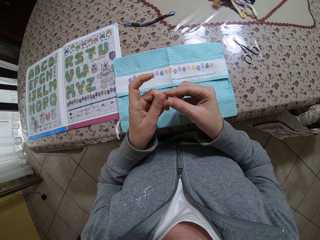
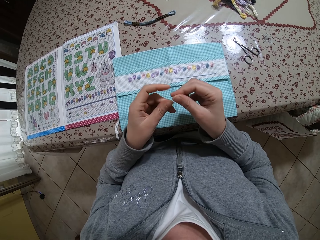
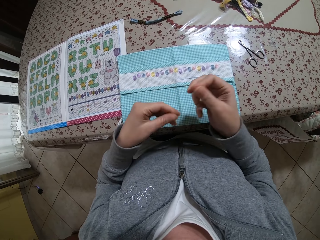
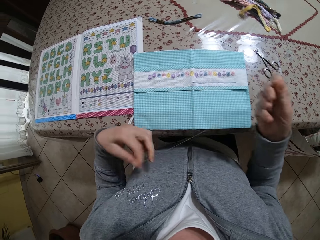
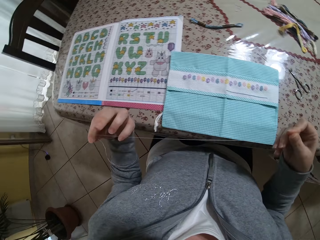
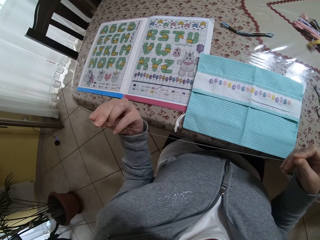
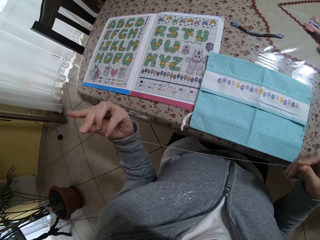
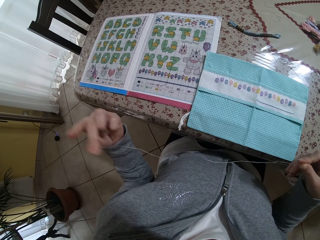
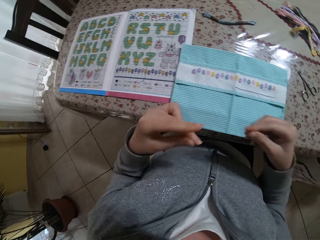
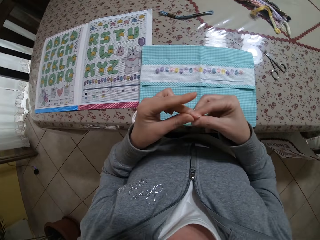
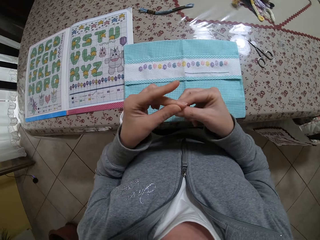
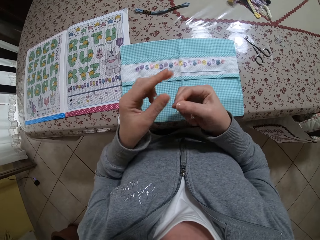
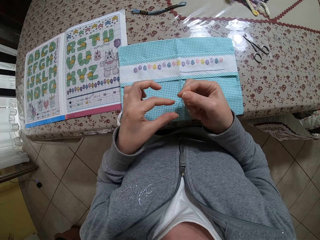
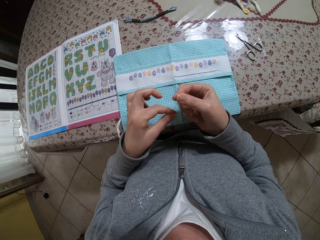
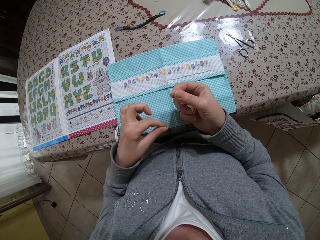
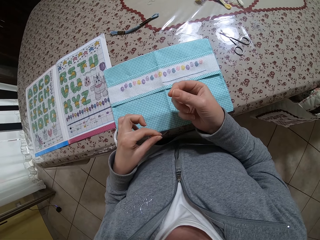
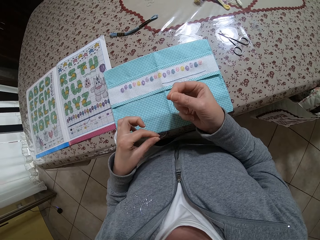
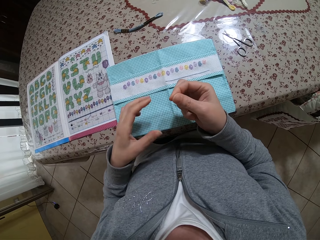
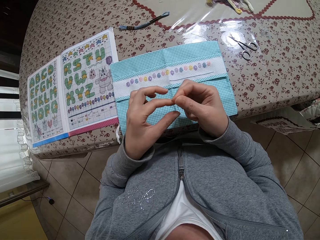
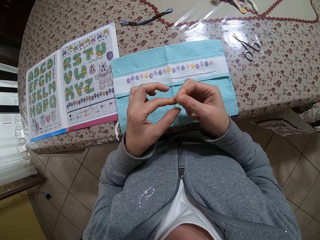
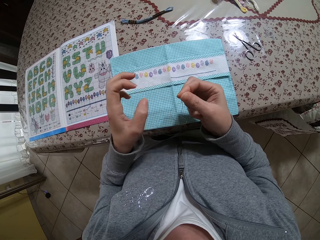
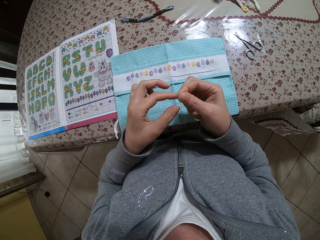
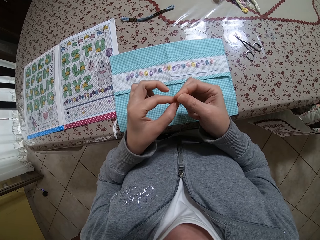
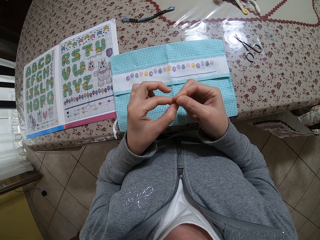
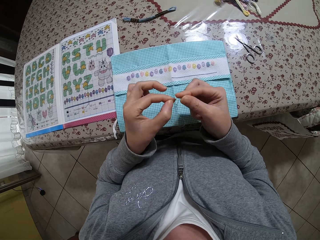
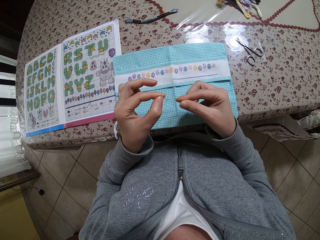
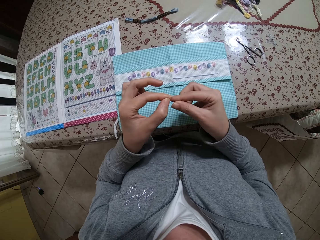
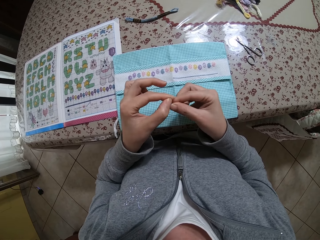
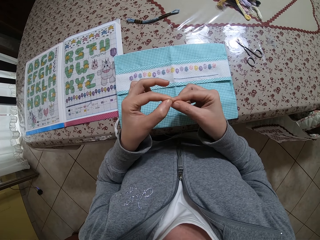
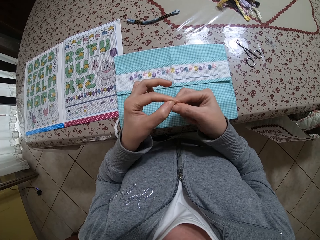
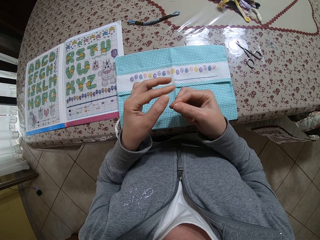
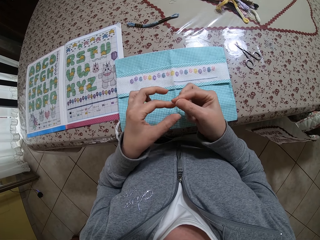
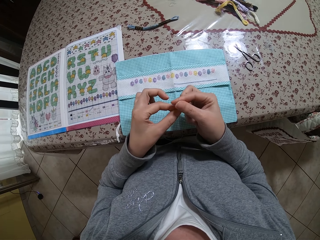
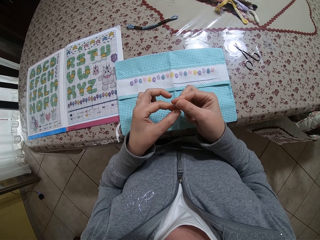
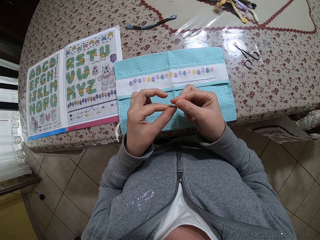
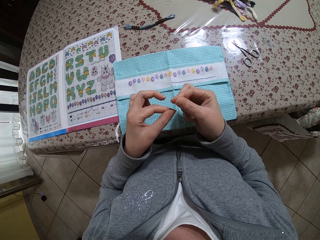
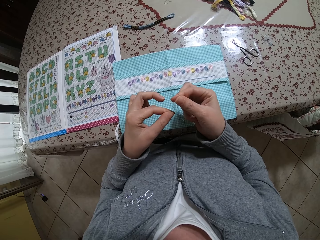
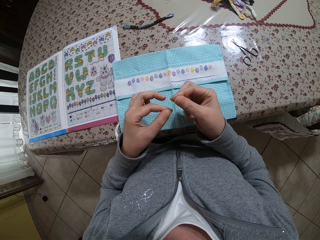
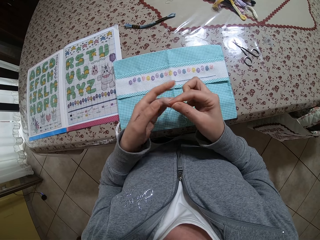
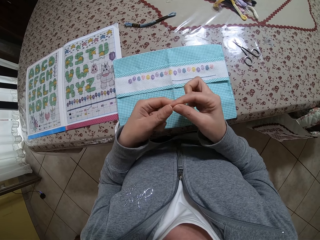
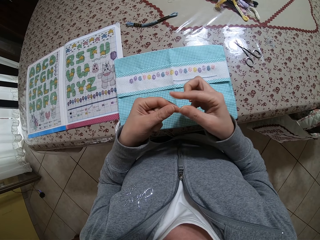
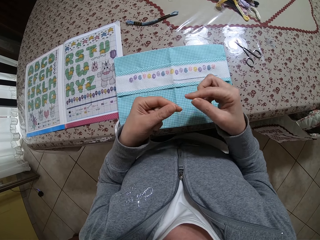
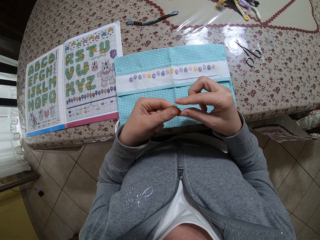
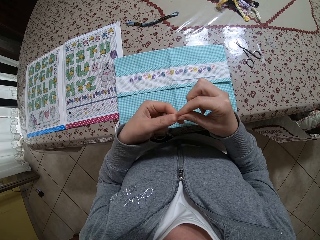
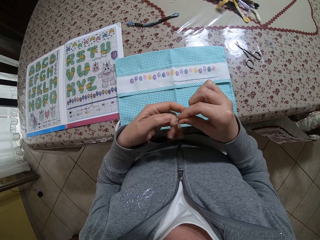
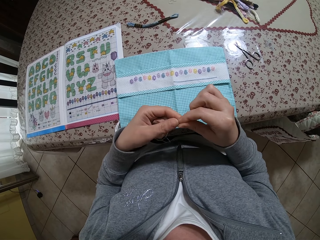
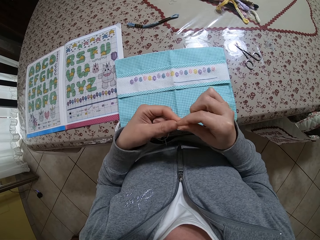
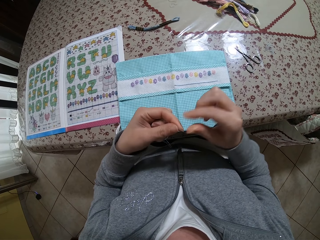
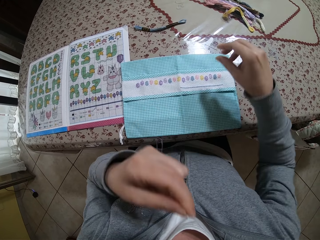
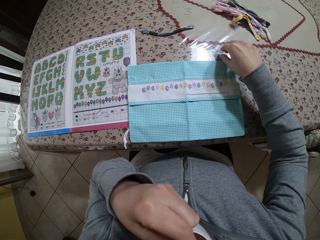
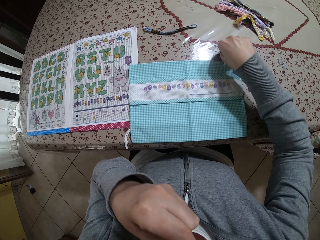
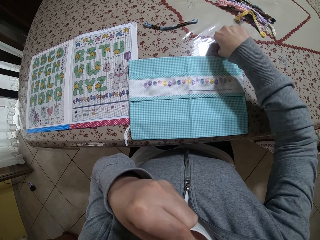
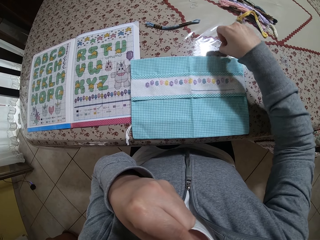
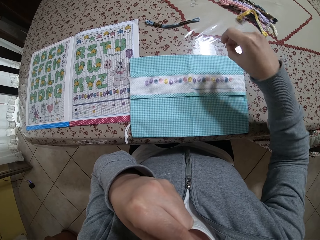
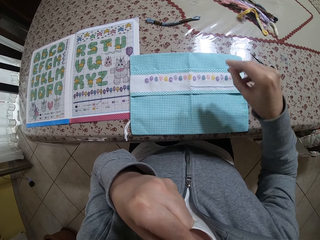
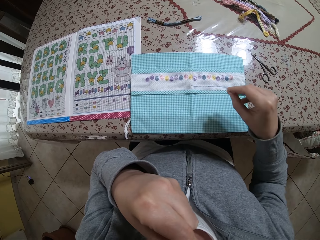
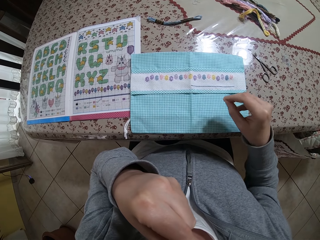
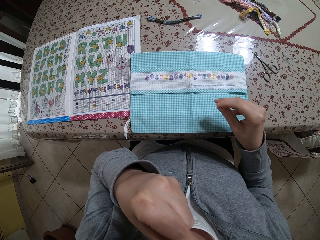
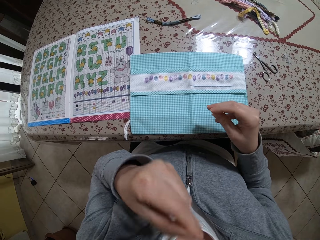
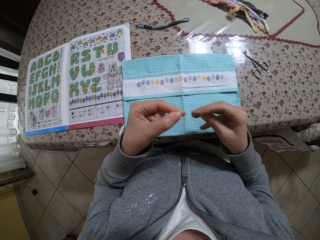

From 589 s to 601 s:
The camera wearer holds the thread with her right hand. She pulls the thread with her right hand. She passes the tip of the thread in her left hand to her right hand. She pulls the thread with her left hand. She straightens out the ends of the thread in her hands. She raises the thread in her left hand towards her mouth. She lifts the needle on the table with her right hand.

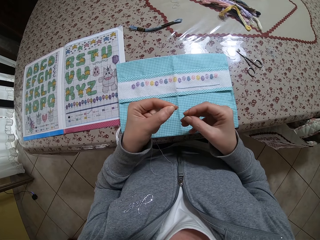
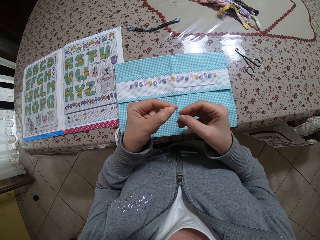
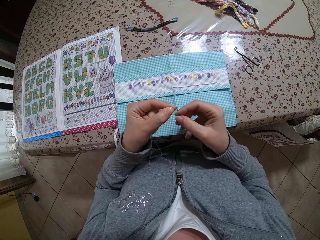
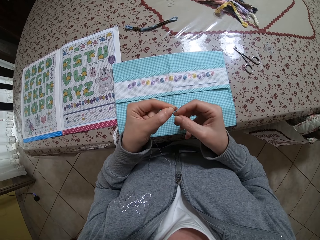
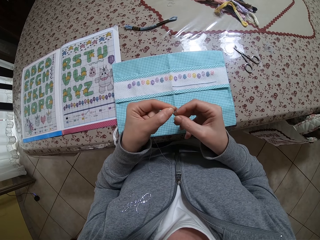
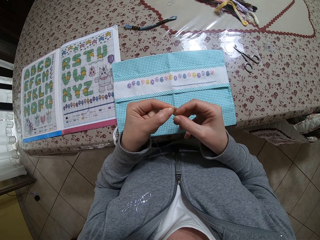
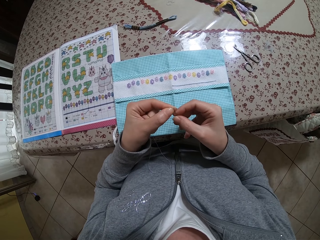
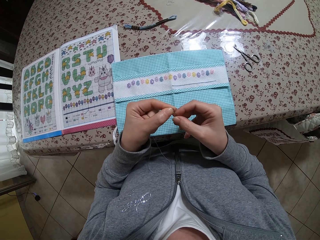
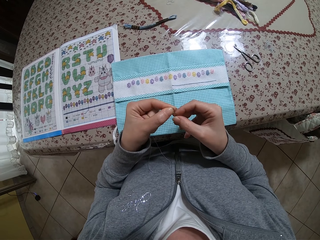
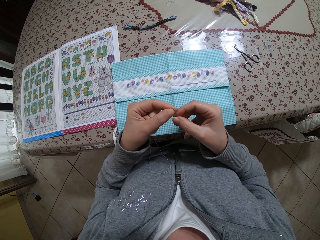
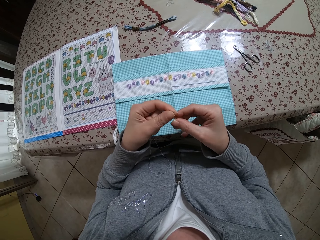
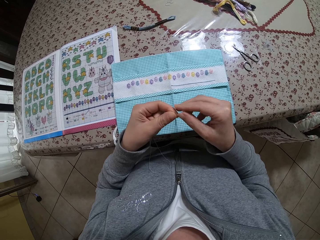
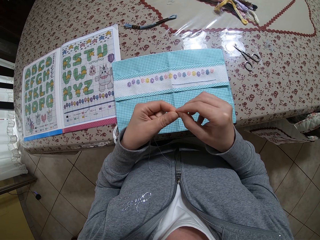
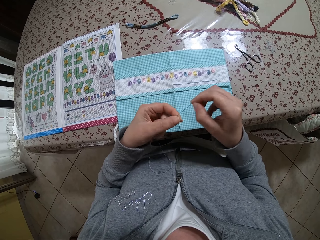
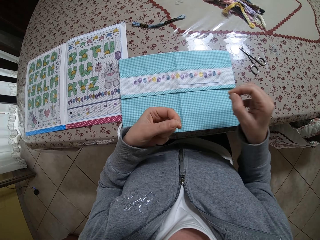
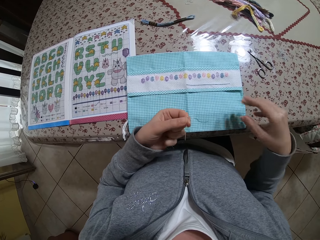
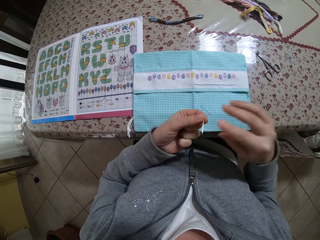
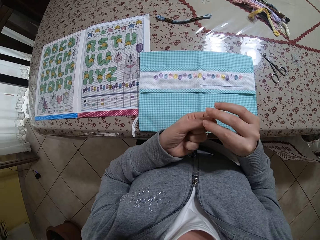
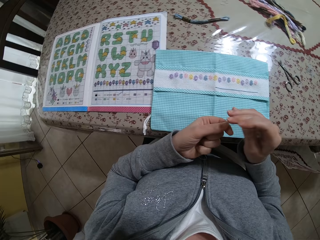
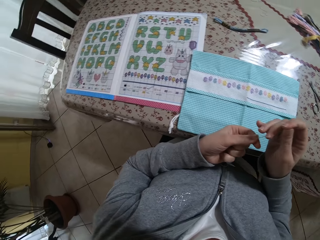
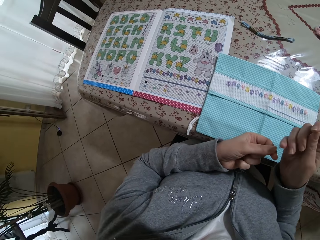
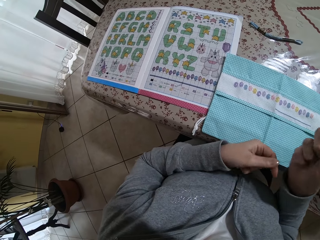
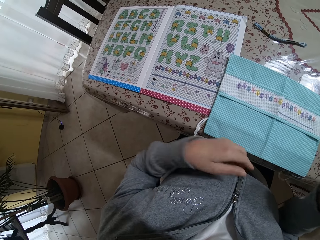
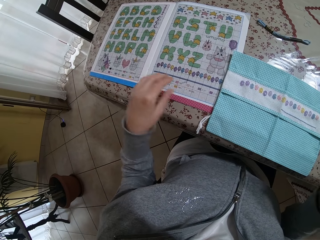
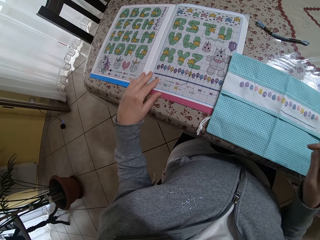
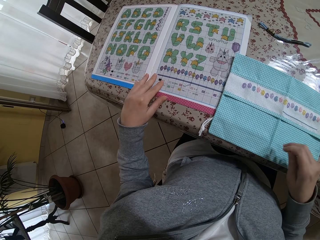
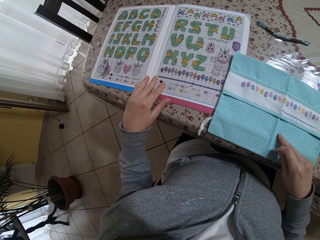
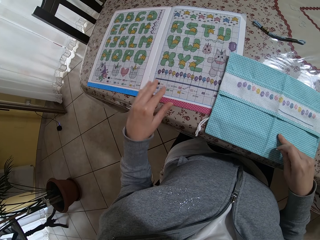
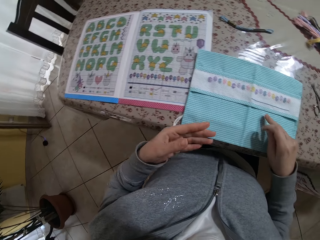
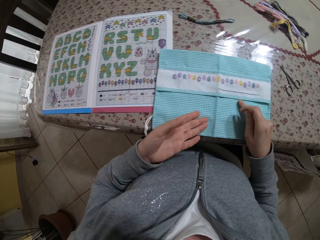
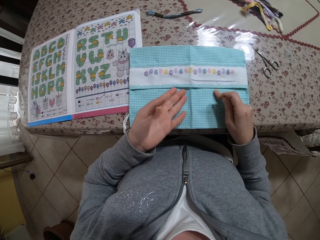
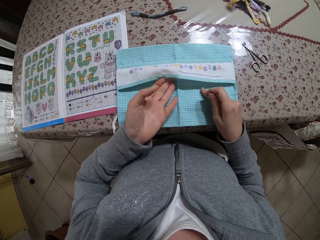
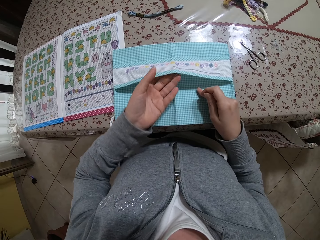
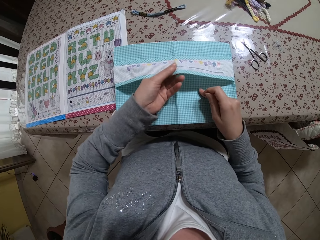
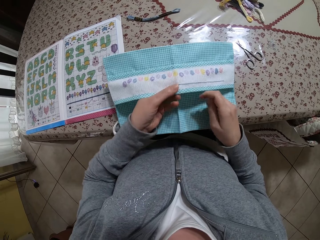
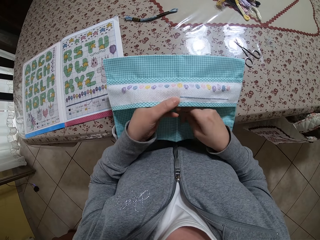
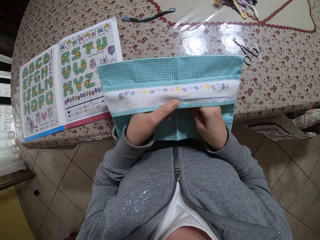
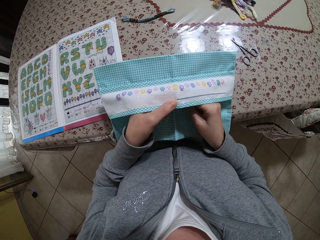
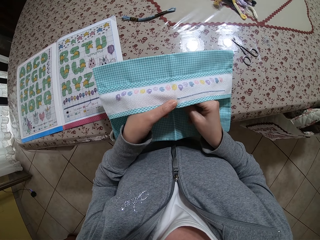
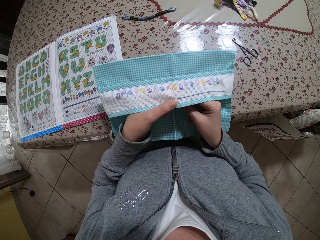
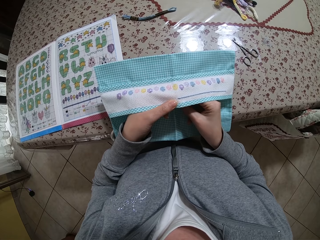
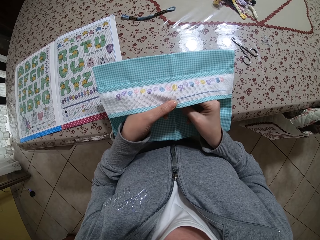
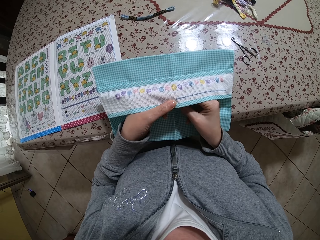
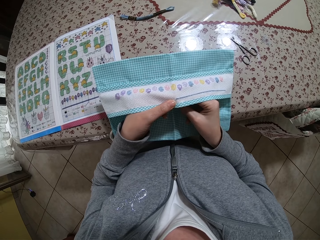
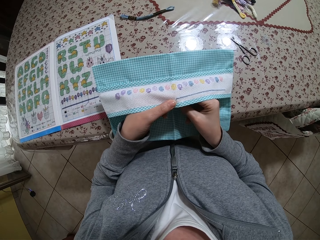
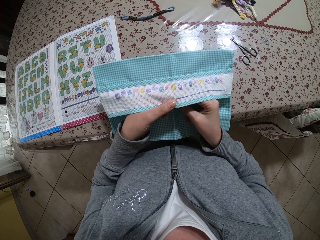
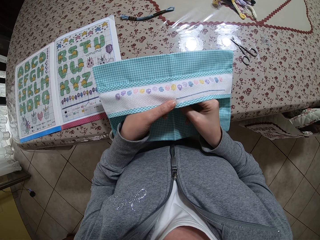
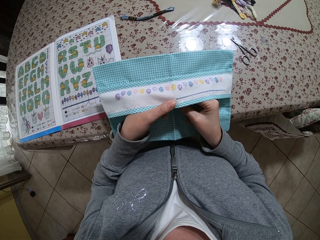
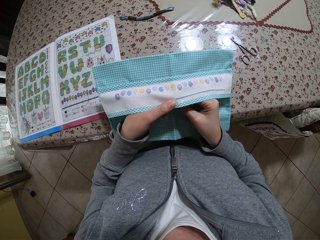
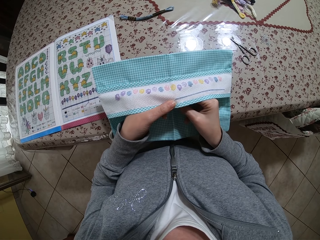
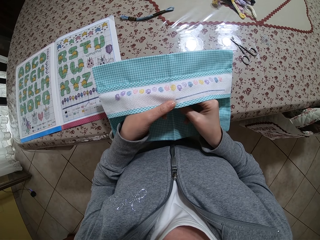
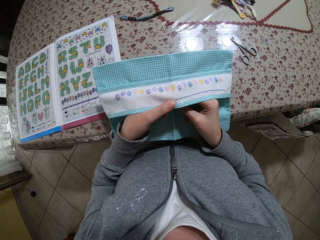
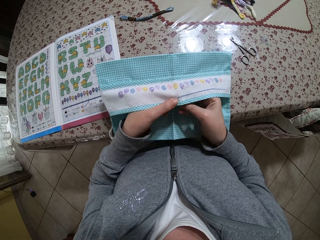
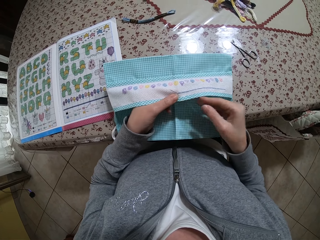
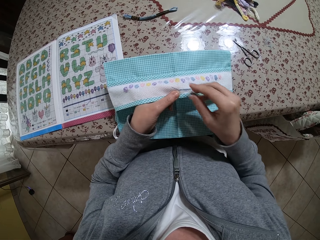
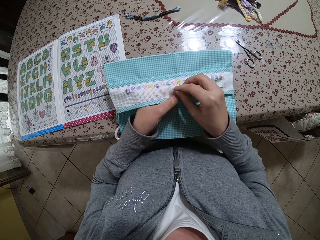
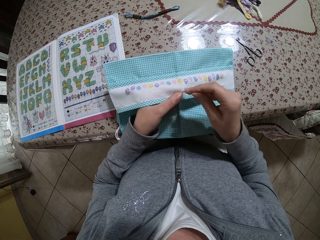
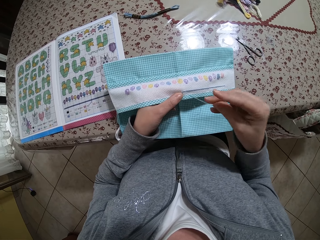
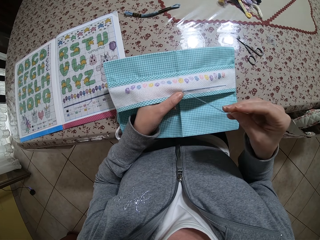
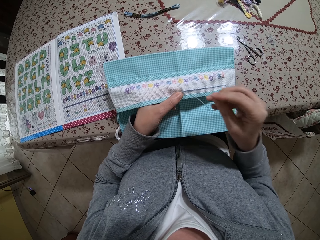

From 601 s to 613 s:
The camera wearer withdraws her left hand from something. She passes the thread in her left hand through the needle in her right hand. She pulls the thread with her right hand. She passes the needle from her left hand to her right hand. She adjusts a sewing guide book on the table with her left hand. She grabs the decorative paper with her left hand. She grabs the cloth with her right hand. She lifts the cloth on the table with her left hand. She holds the cloth with both hands. She sews the cloth with the needle and thread in her right hand.
